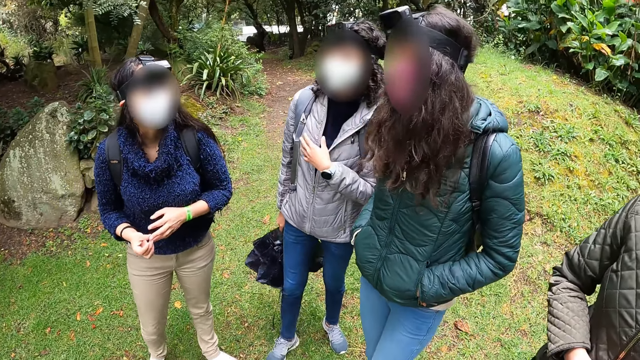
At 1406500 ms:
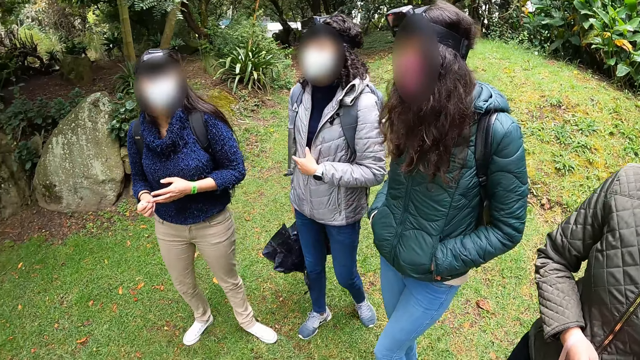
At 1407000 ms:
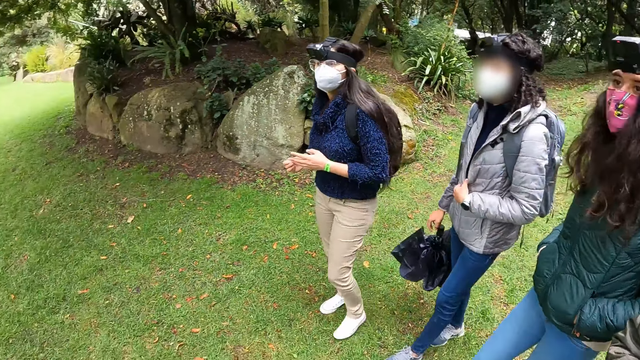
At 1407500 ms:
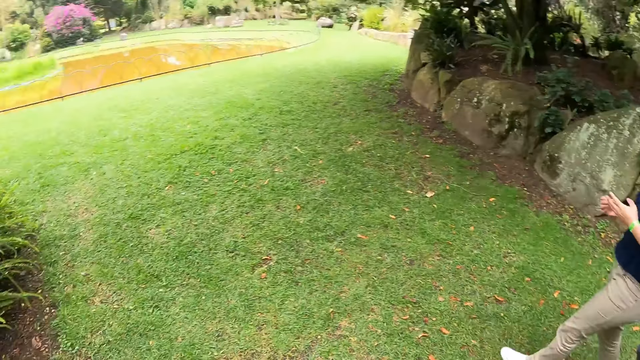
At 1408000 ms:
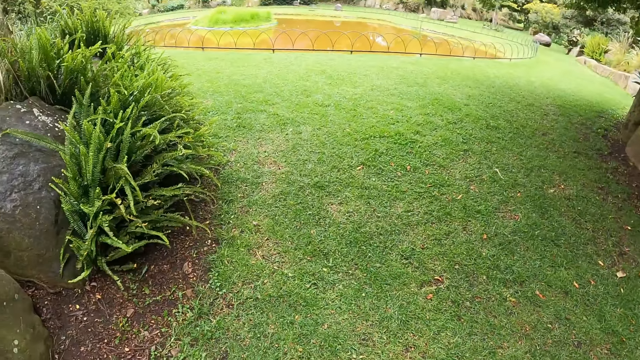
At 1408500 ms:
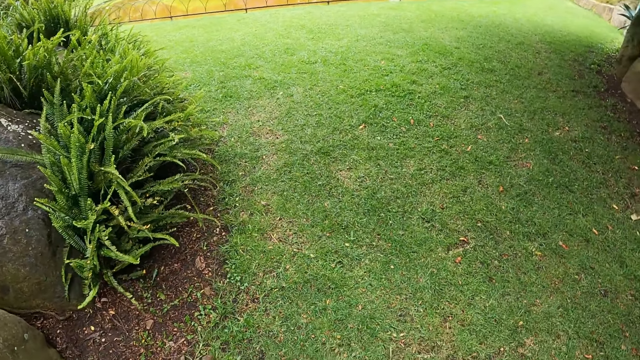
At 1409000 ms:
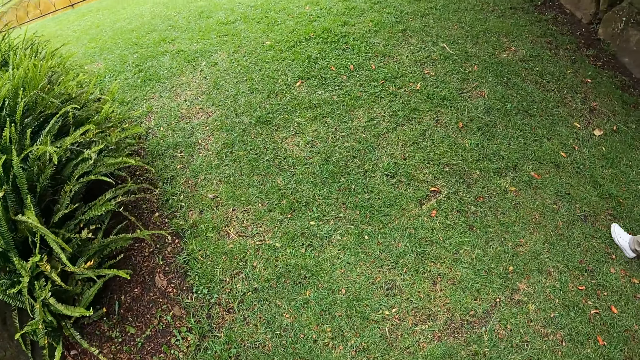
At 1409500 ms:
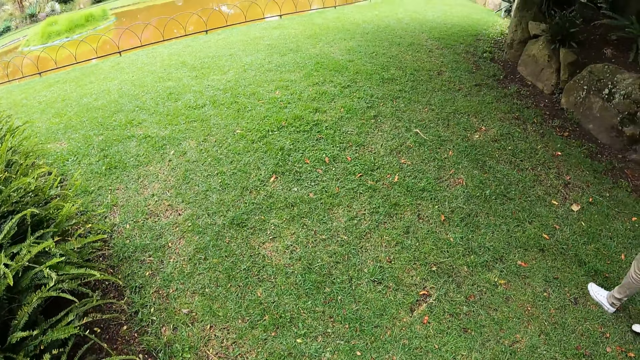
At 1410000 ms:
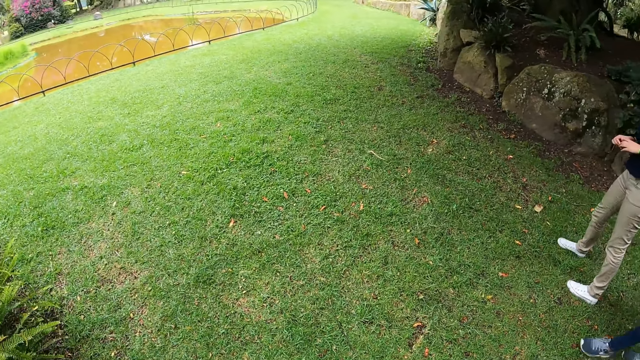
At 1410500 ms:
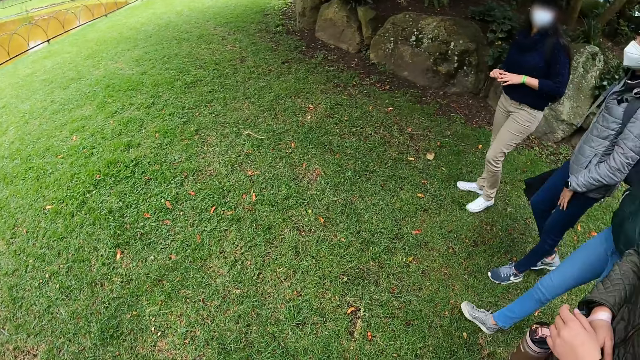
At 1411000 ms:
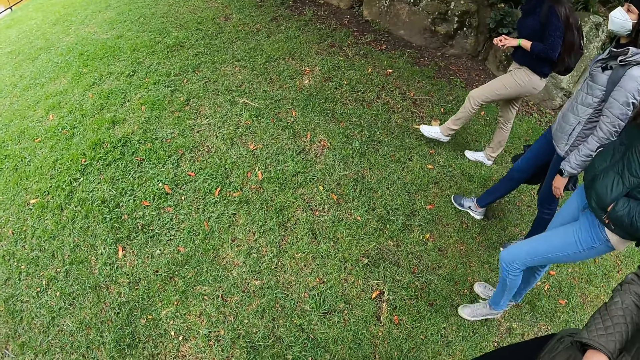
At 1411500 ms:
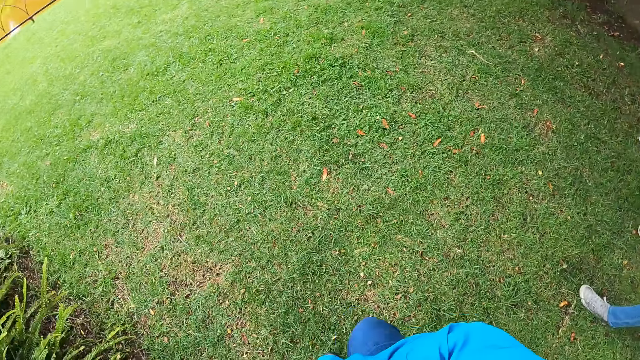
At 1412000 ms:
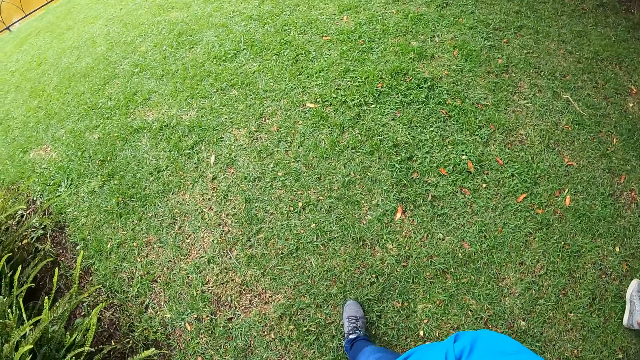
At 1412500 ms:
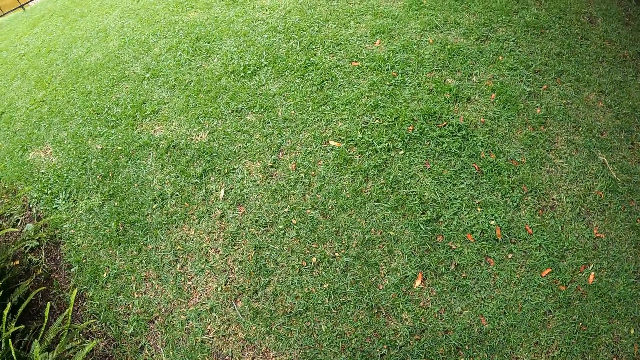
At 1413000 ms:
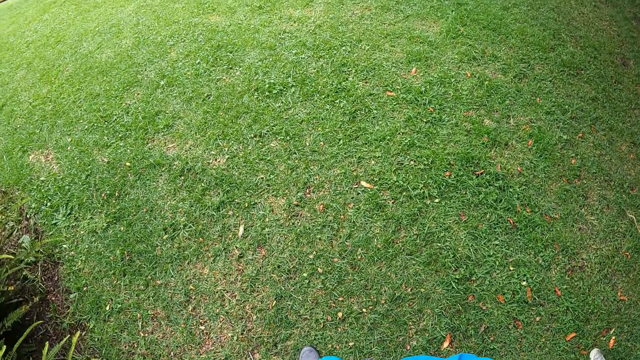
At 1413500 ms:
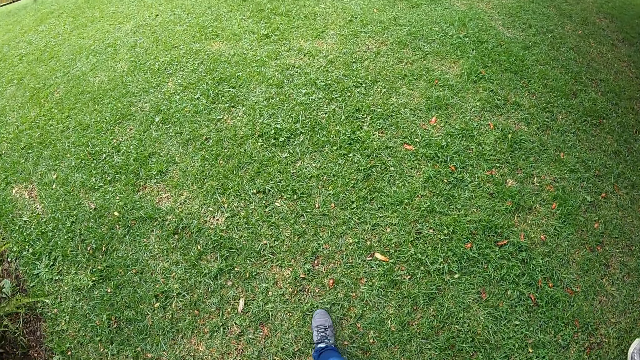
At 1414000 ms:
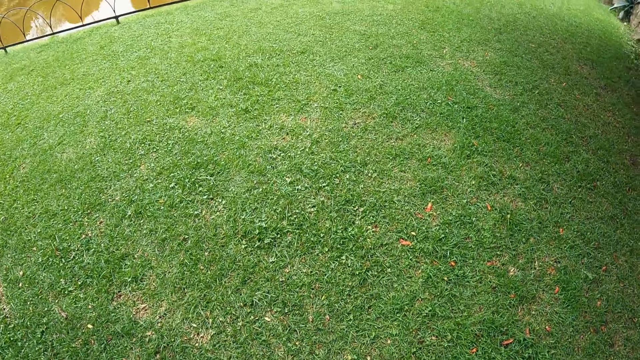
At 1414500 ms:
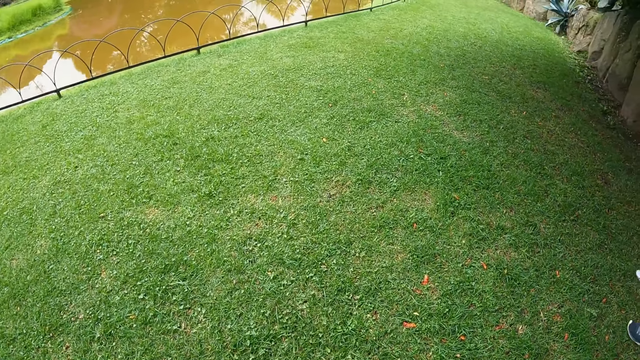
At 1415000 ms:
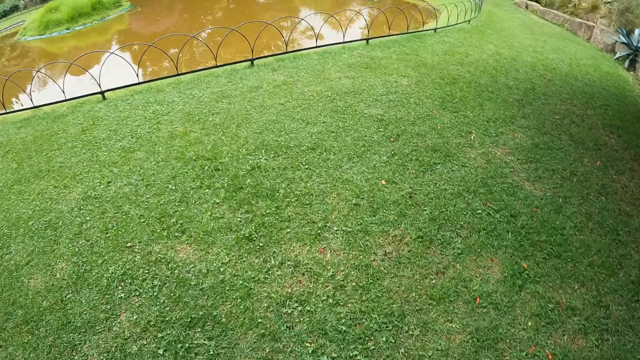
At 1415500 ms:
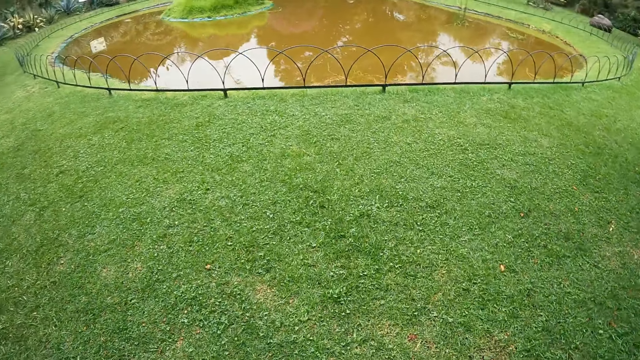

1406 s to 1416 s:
The camera wearer walks around the park with a woman, another woman, a third woman, and a fourth woman.

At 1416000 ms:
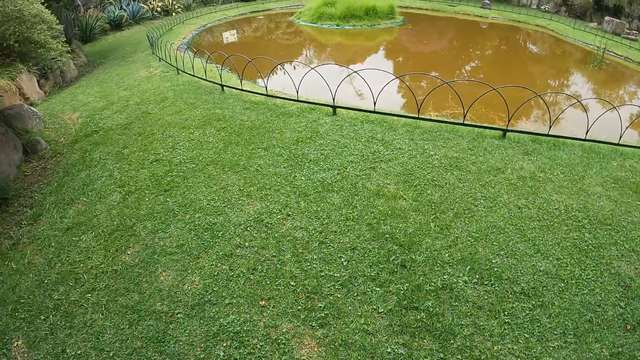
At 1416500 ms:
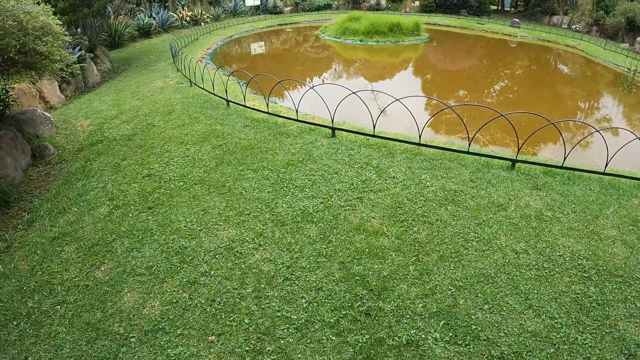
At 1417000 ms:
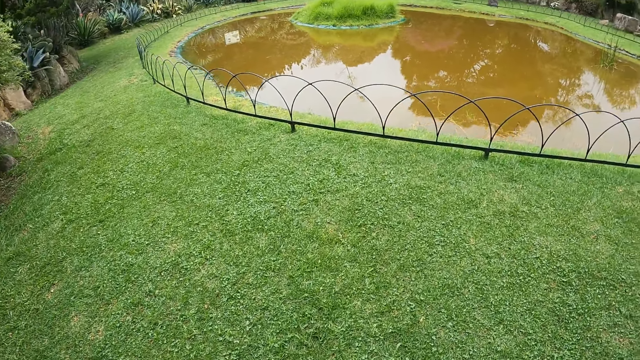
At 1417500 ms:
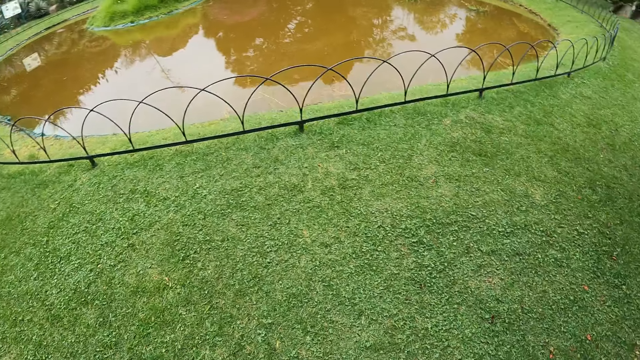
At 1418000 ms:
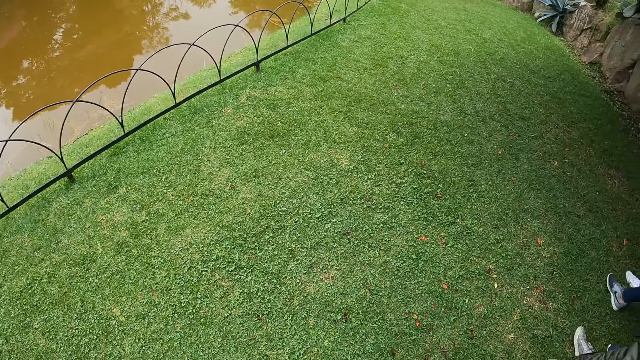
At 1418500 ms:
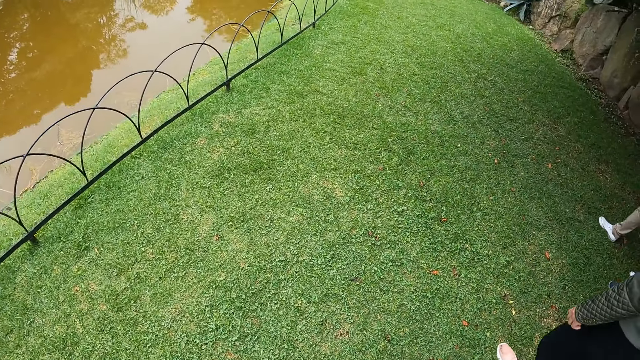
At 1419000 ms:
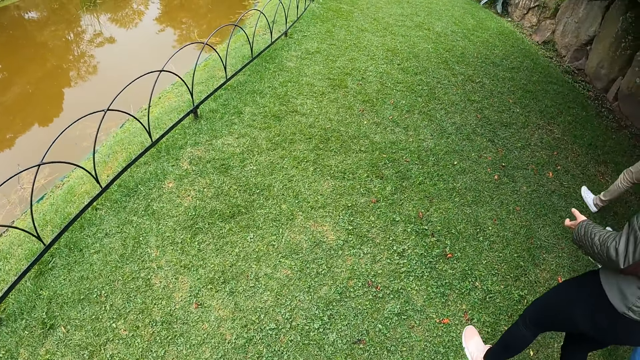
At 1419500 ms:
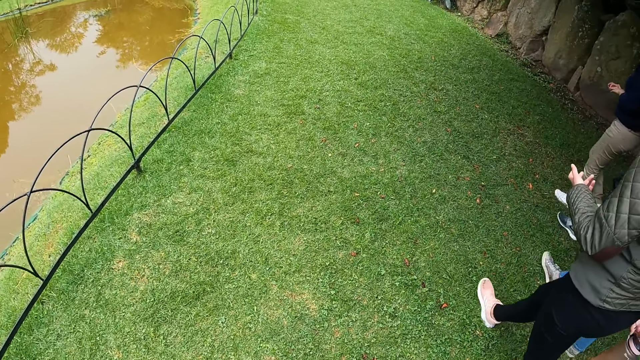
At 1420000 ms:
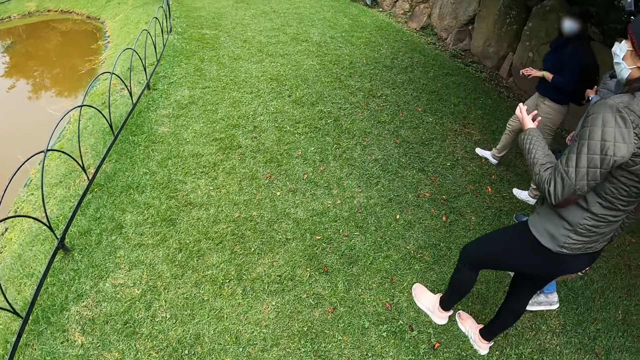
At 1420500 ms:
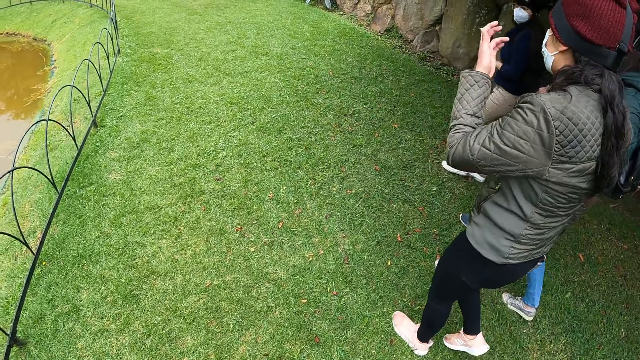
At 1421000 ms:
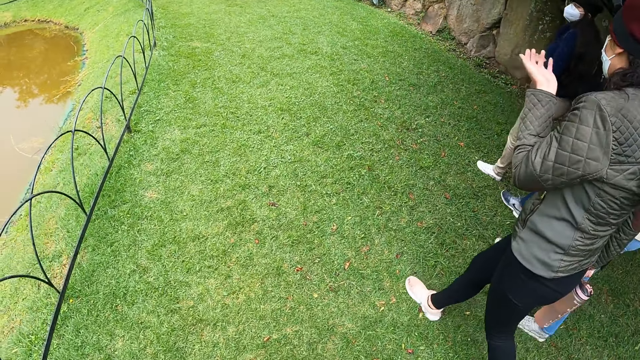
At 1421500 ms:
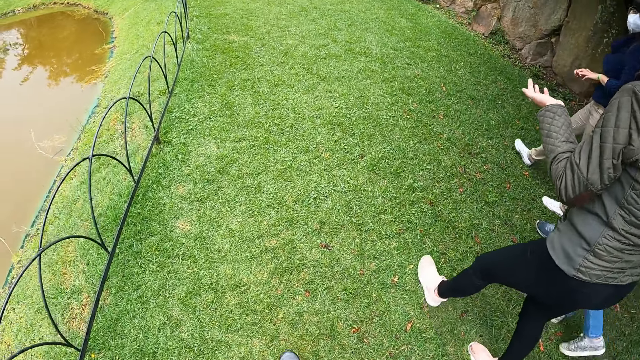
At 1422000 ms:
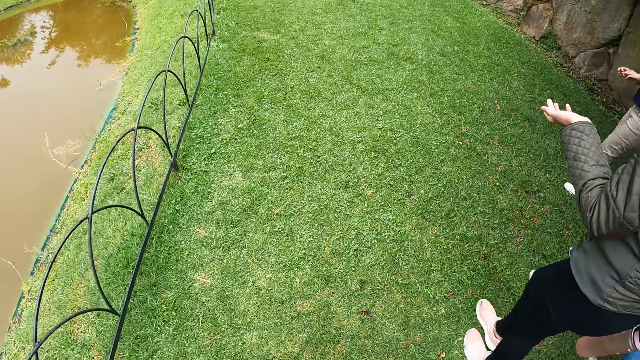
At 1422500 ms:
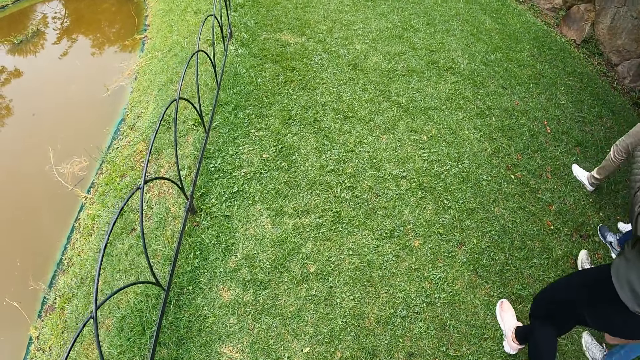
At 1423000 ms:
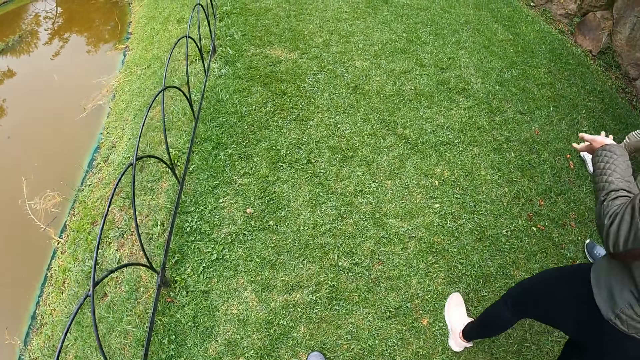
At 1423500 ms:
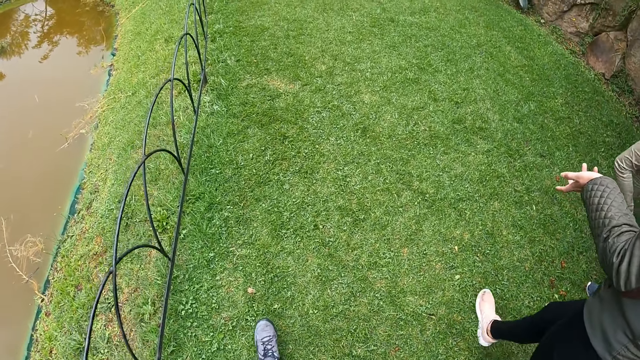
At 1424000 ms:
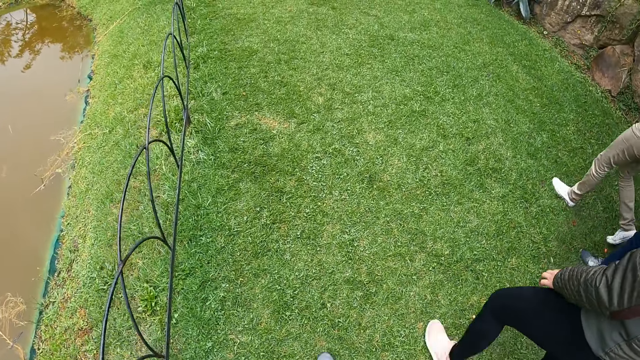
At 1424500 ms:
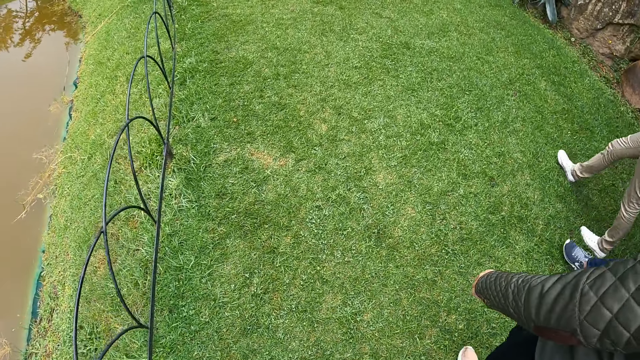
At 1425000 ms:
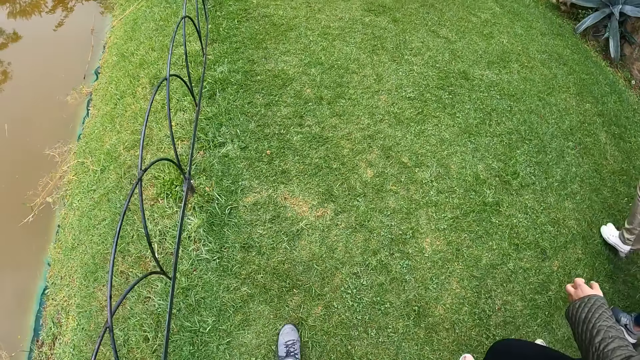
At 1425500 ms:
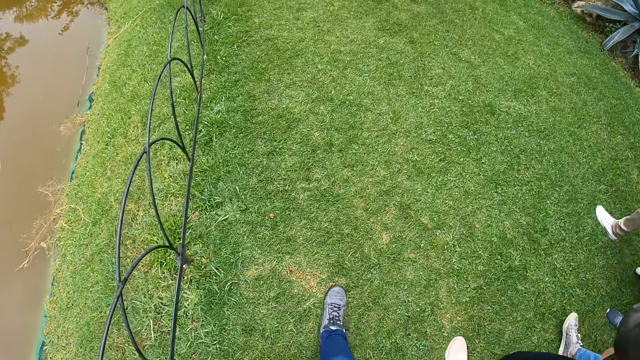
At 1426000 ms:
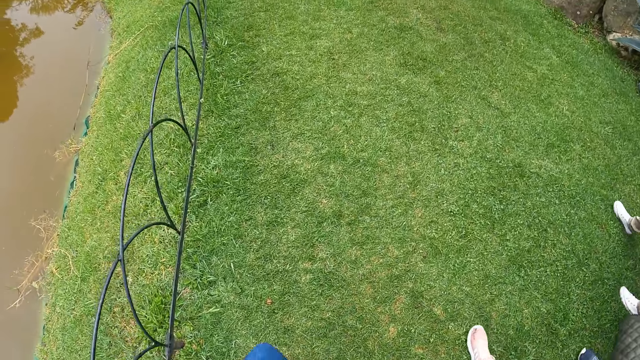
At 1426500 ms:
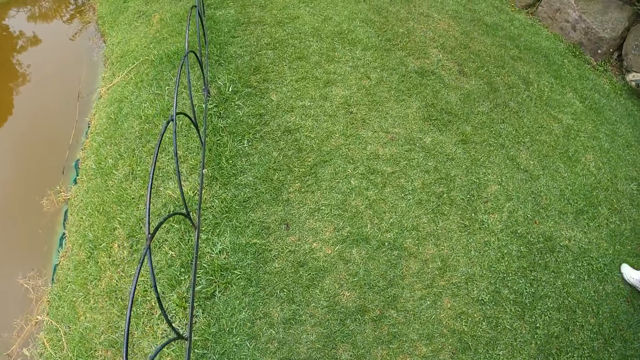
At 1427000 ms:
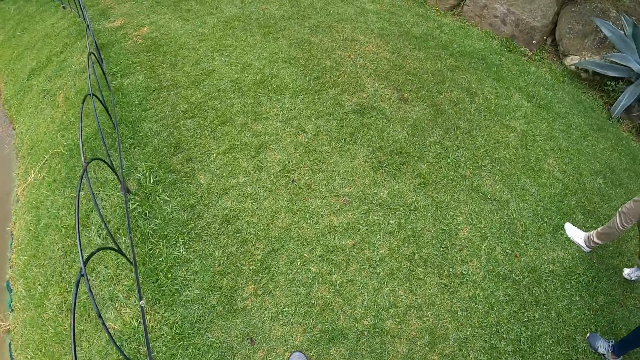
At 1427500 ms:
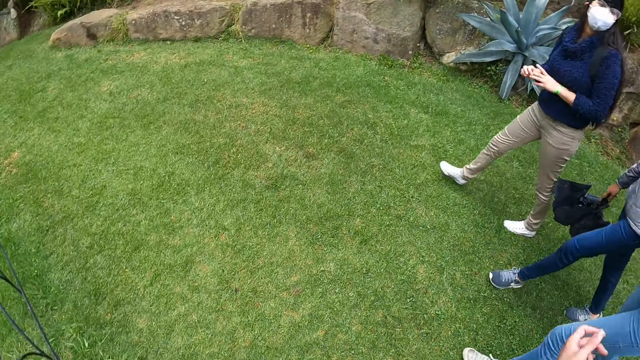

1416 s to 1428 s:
A woman interacts with another woman, a third woman, and a fourth woman, and gesticulates with her left hand.
